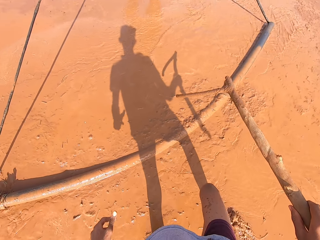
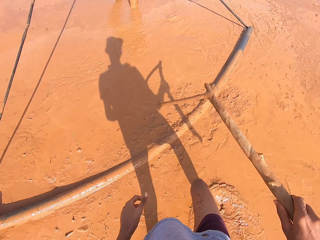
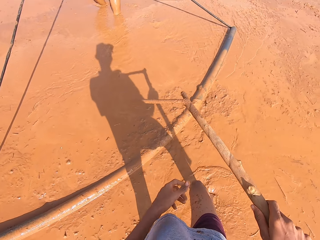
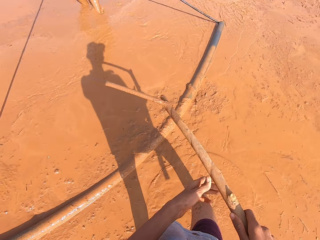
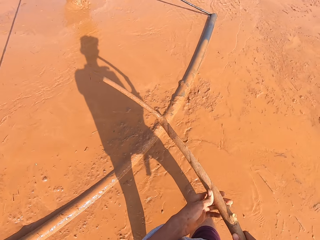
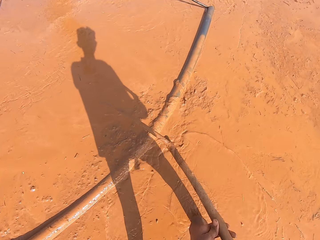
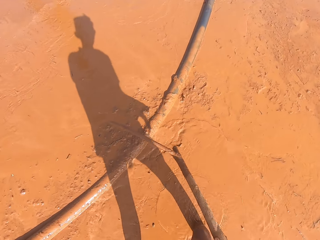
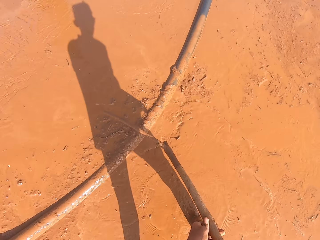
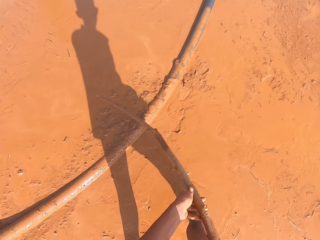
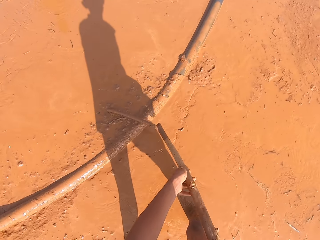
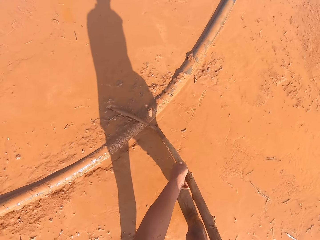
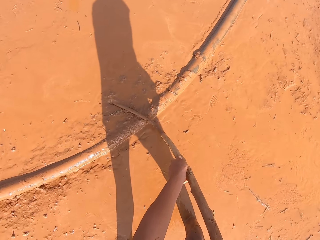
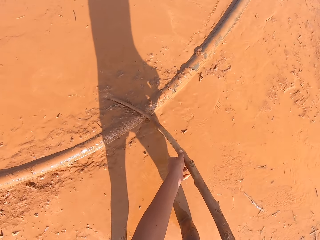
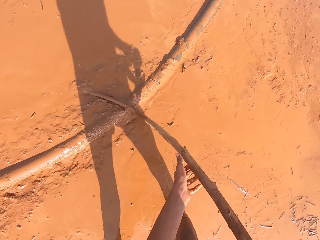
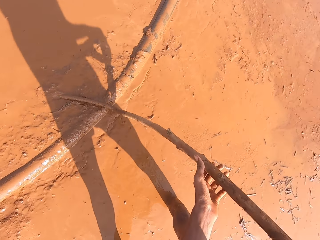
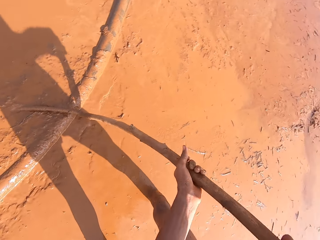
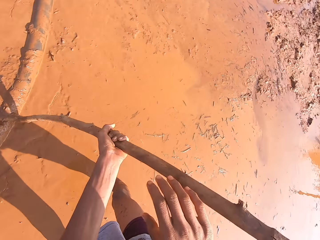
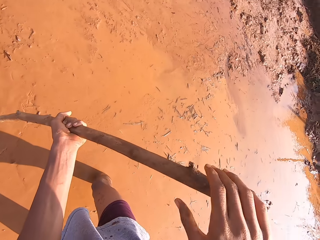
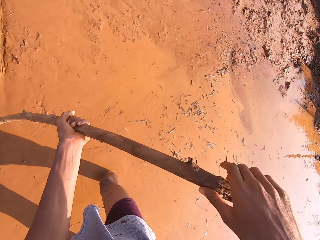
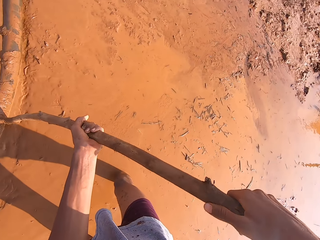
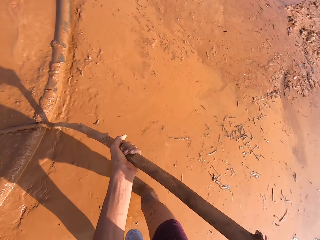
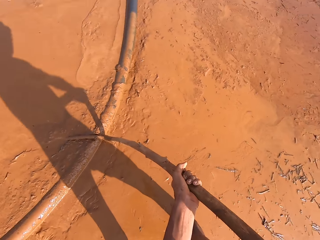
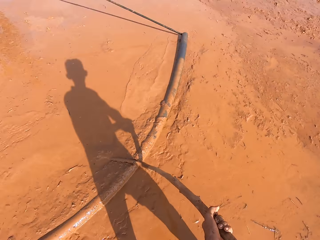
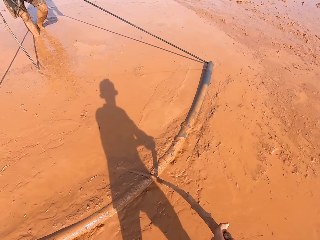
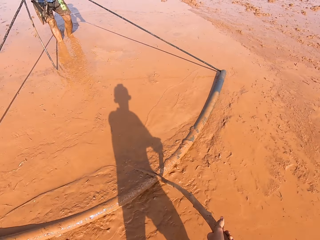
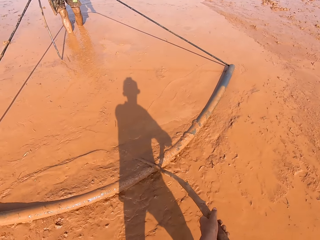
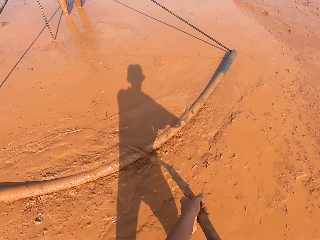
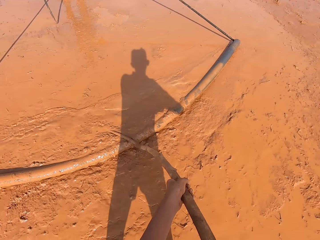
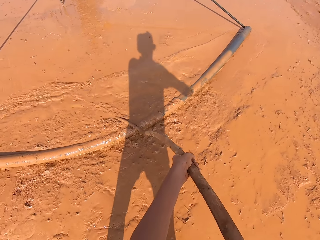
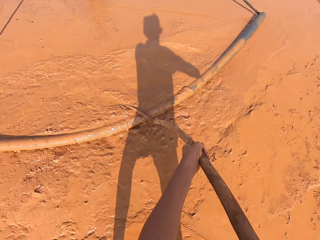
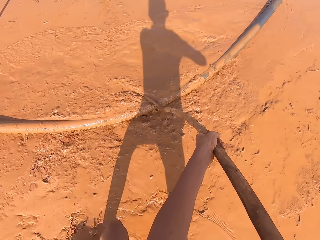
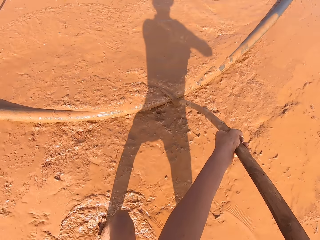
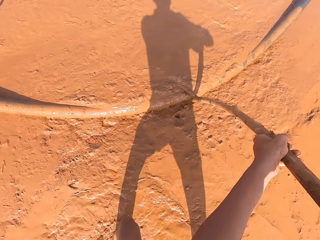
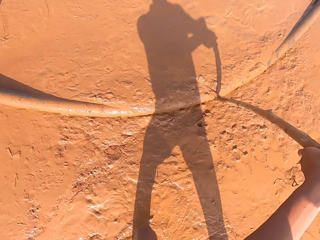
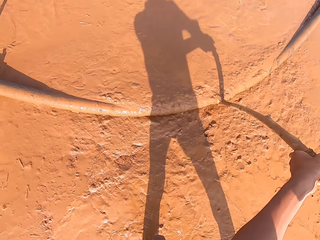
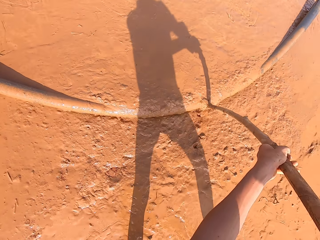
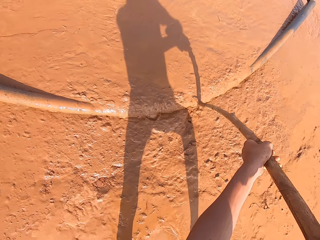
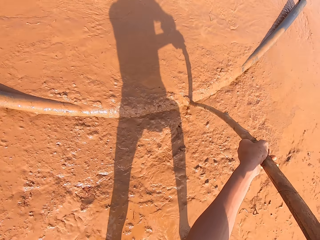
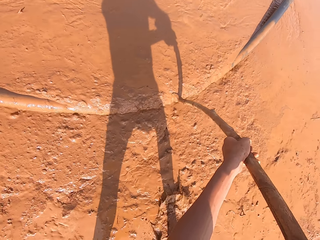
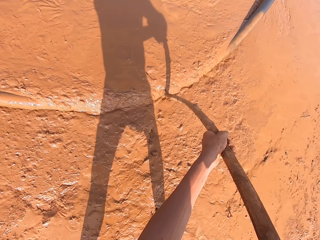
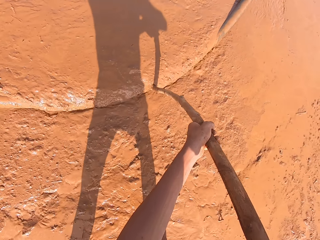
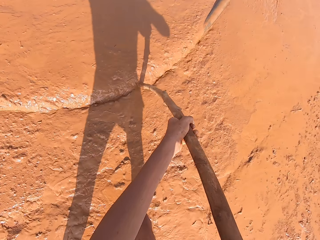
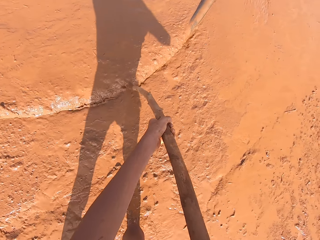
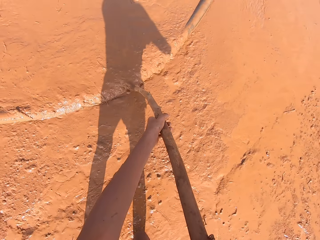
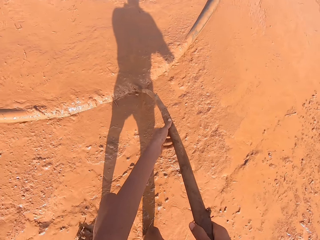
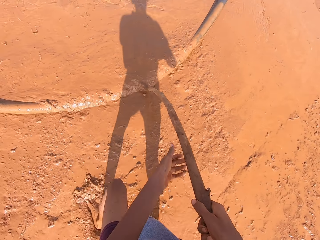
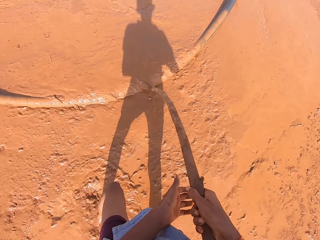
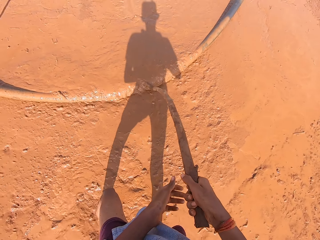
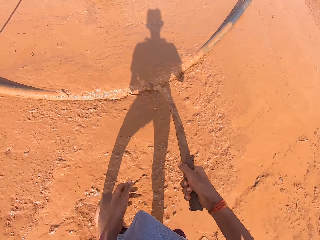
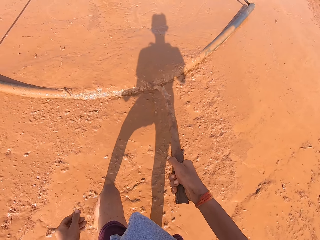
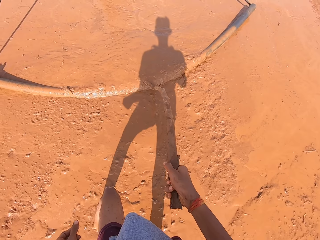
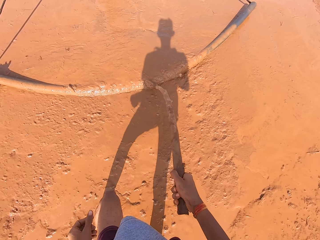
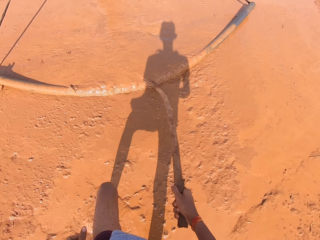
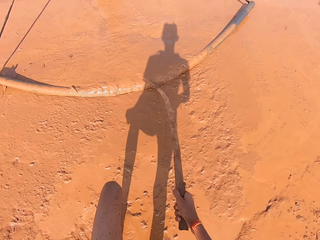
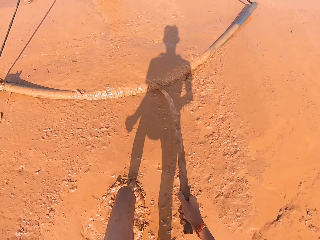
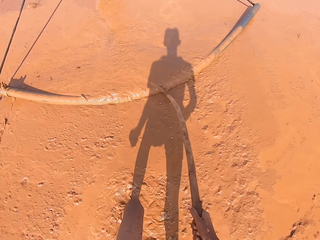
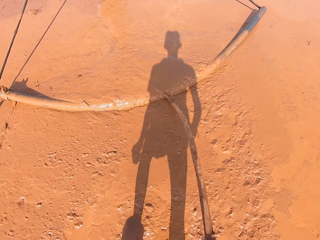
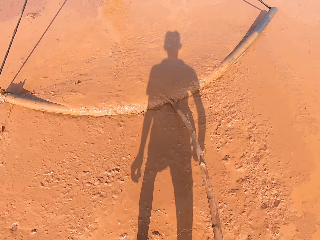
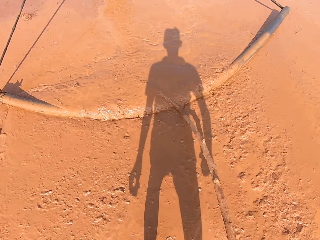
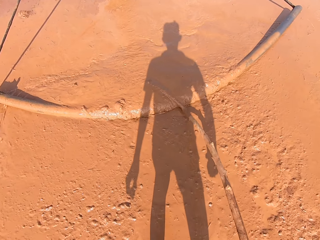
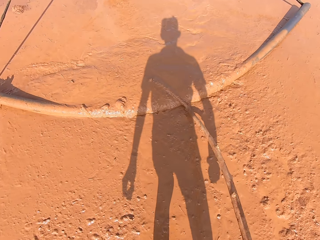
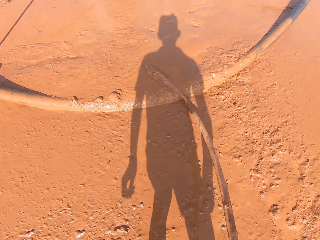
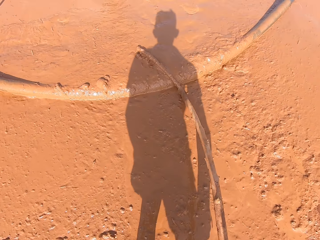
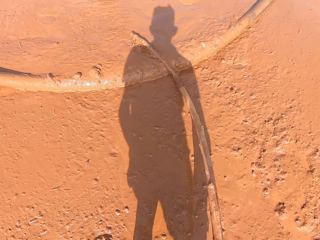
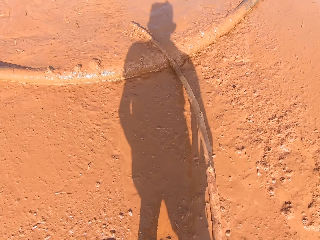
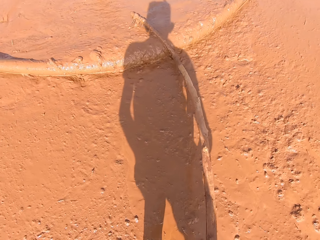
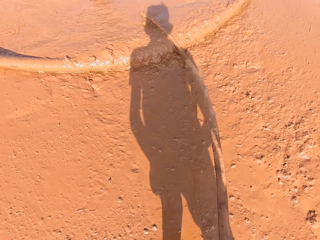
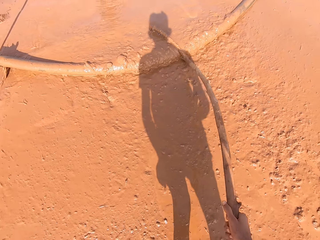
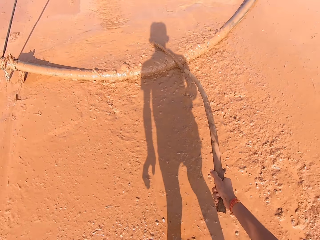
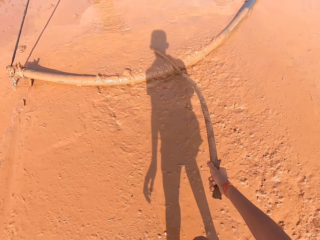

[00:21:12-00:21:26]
A man talks to the camera wearer. The camera wearer holds the stick with both hands. He places the stick on the irrigation hose with both hands. He pushes the irrigation hose on the muddy water with the stick in both hands. The man pulls the irrigation hose on the muddy water with both hands. The camera wearer talks to the man. He pushes the irrigation hose on the muddy water with the stick in his right hand. The man talks to the camera wearer.

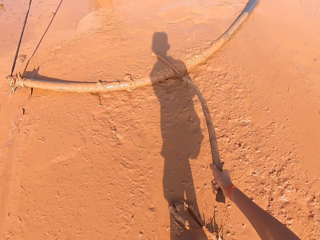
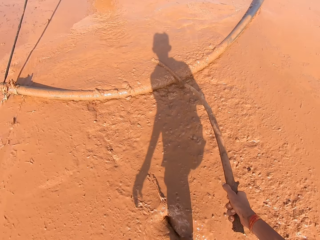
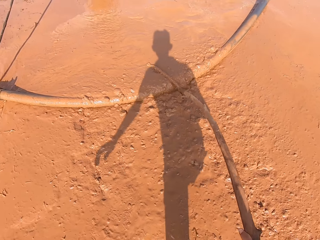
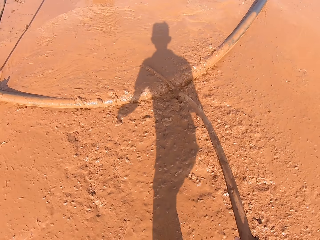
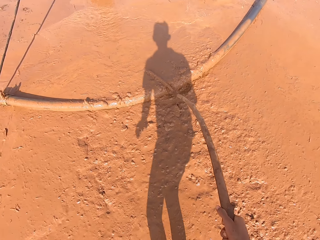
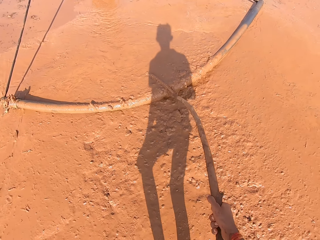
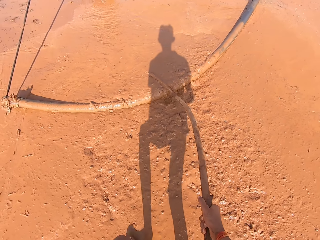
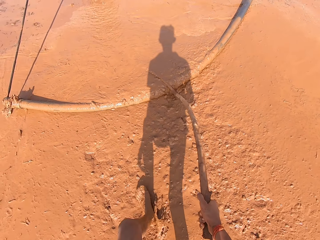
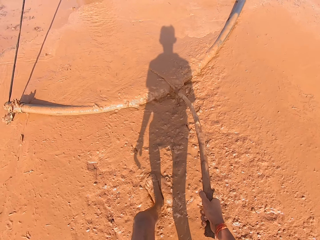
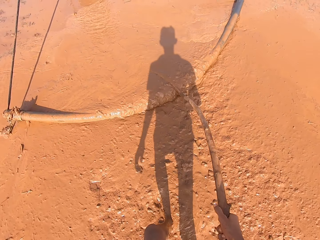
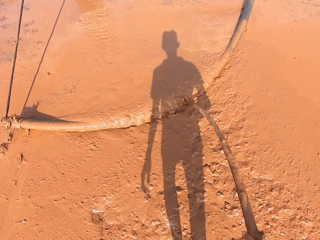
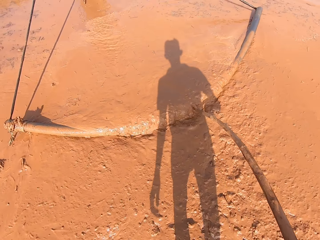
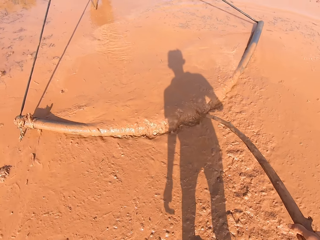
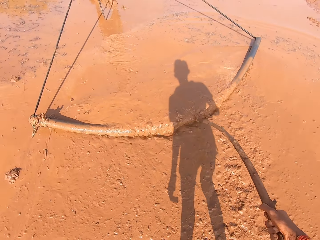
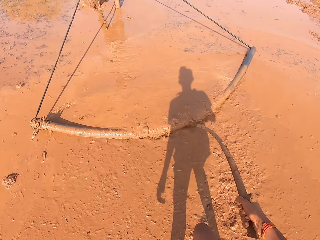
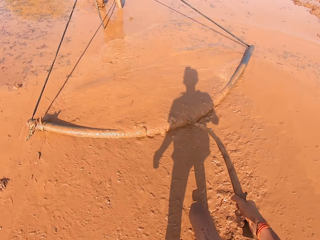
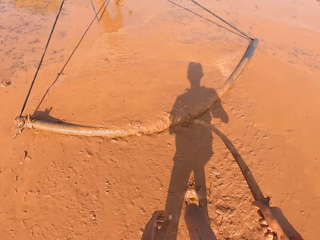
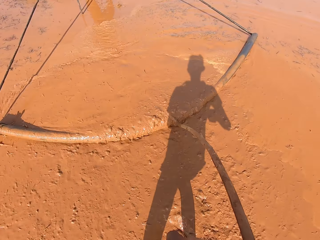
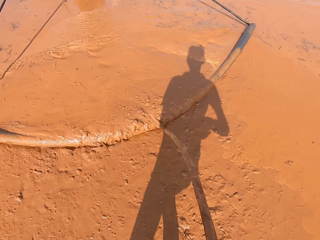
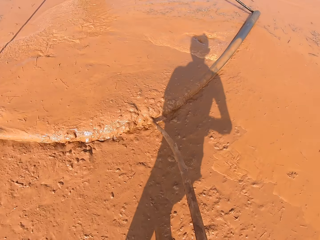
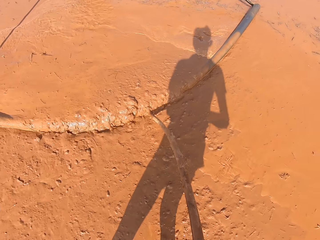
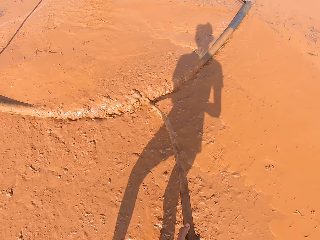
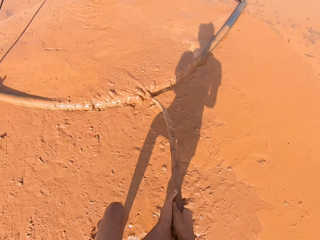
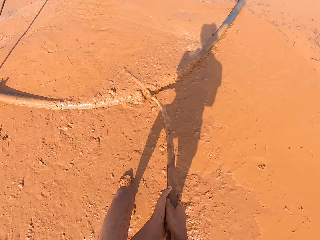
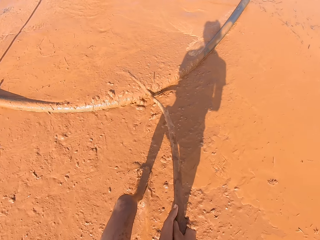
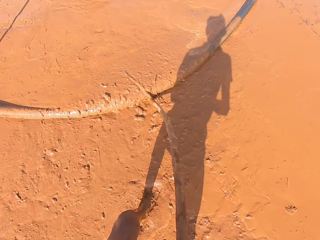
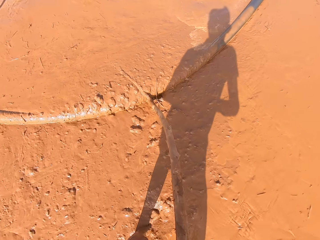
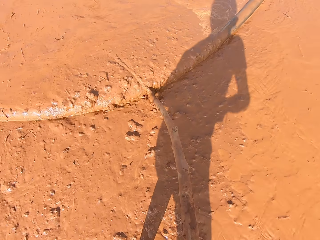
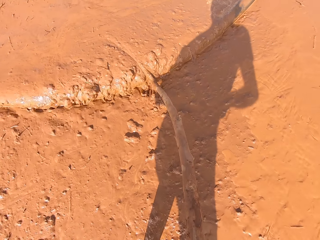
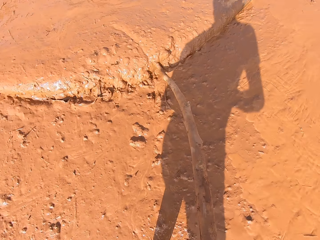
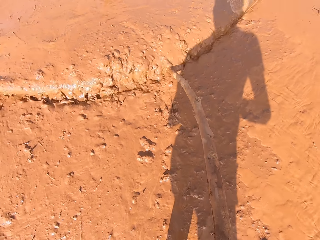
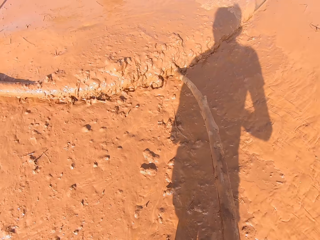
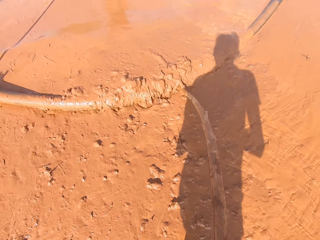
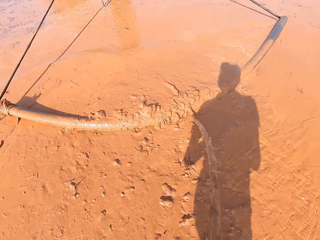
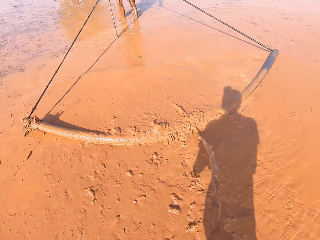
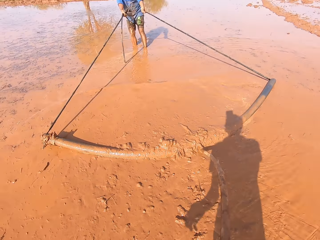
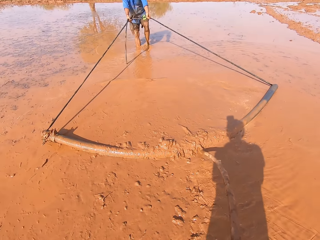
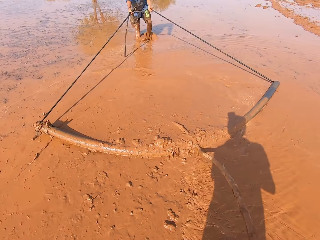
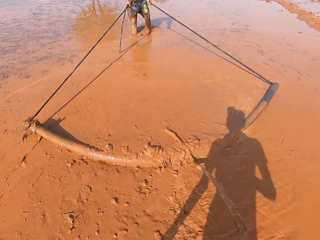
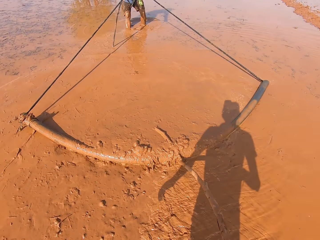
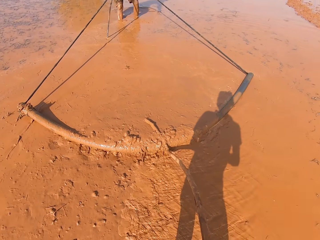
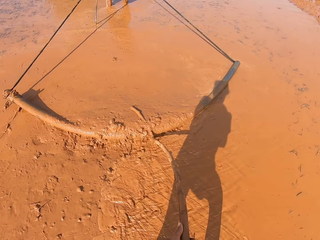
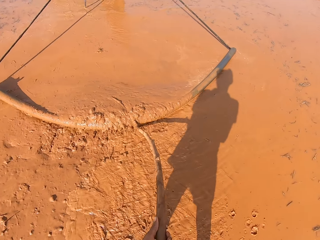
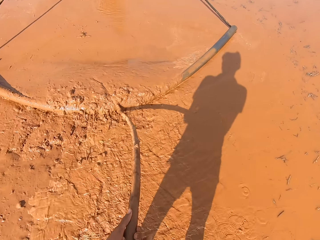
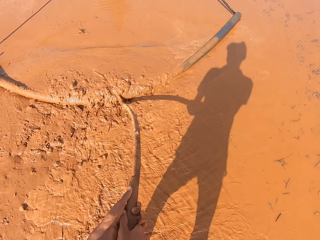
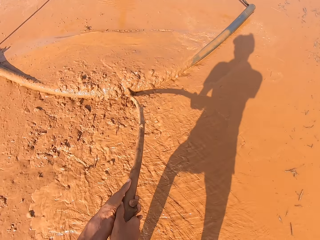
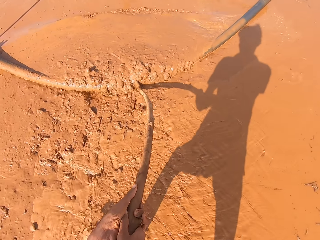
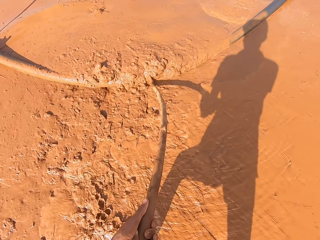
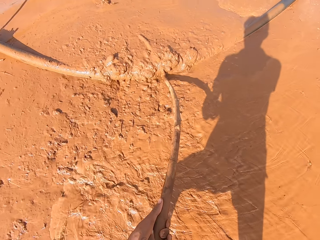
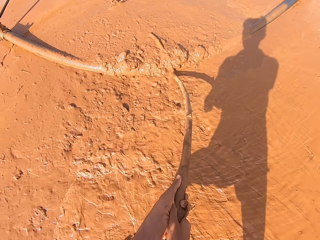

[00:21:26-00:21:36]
A man pulls the pipe. The camera wearer pushes the irrigation hose on the muddy water with the stick in both hands.
